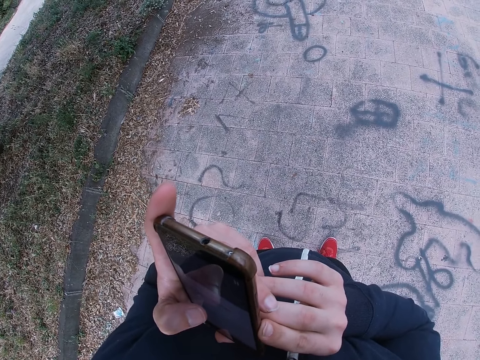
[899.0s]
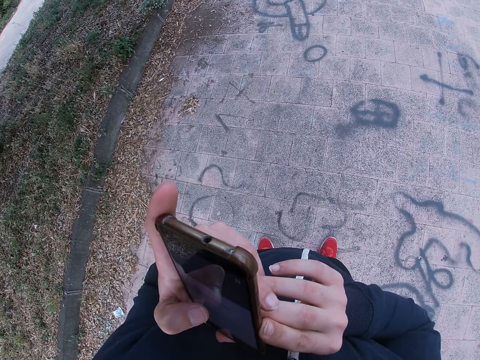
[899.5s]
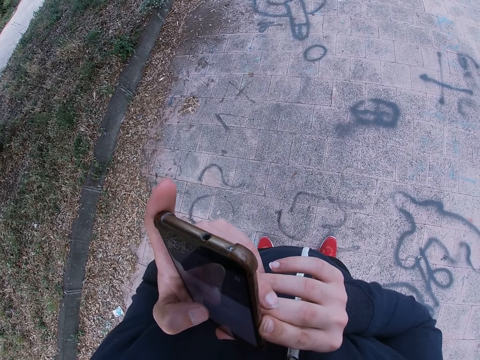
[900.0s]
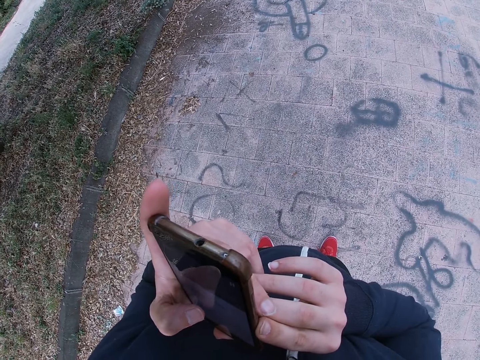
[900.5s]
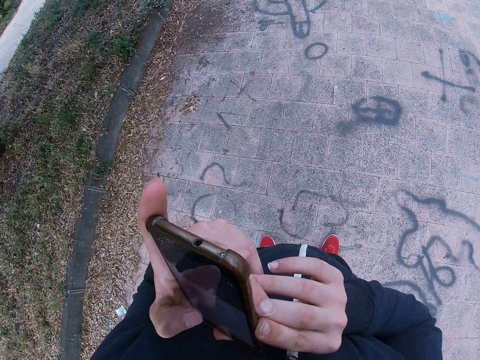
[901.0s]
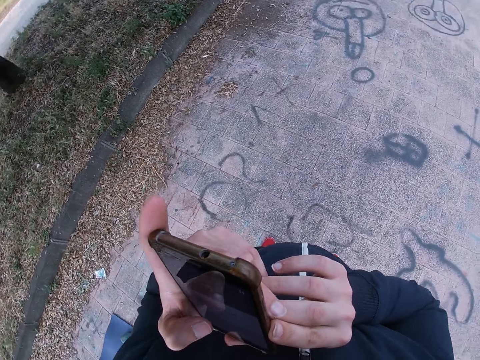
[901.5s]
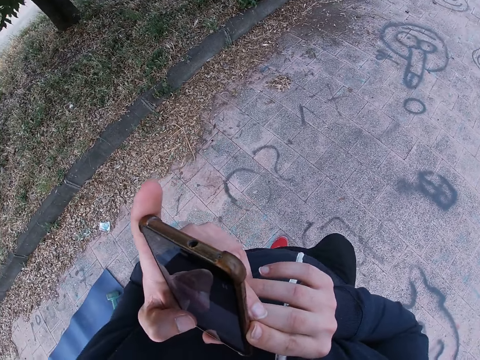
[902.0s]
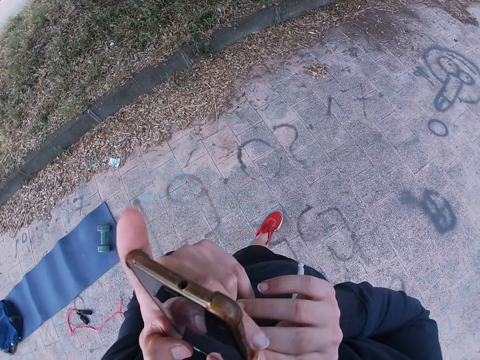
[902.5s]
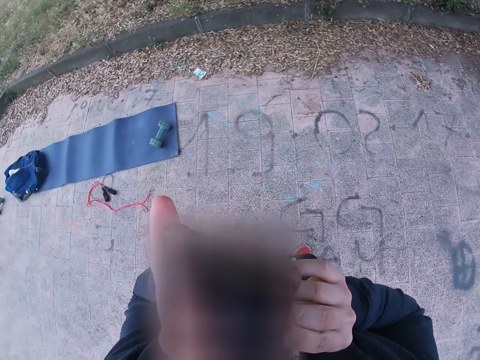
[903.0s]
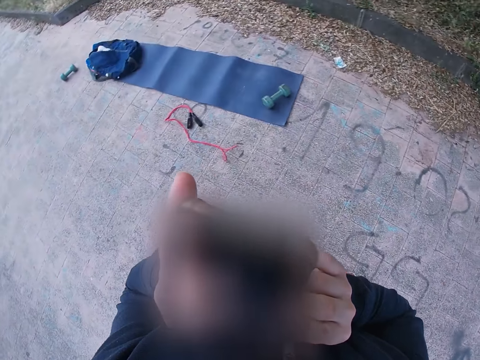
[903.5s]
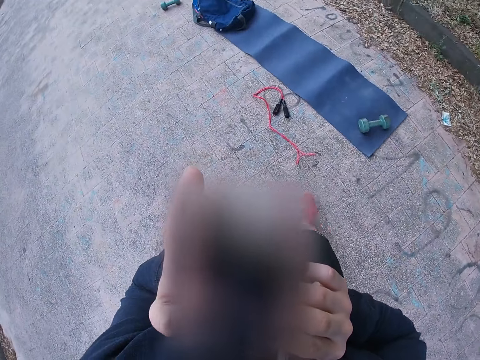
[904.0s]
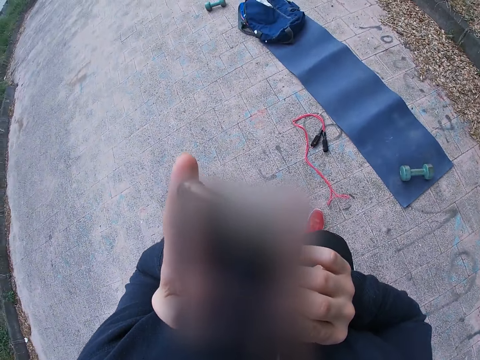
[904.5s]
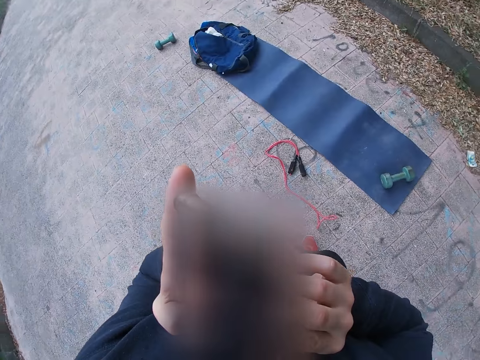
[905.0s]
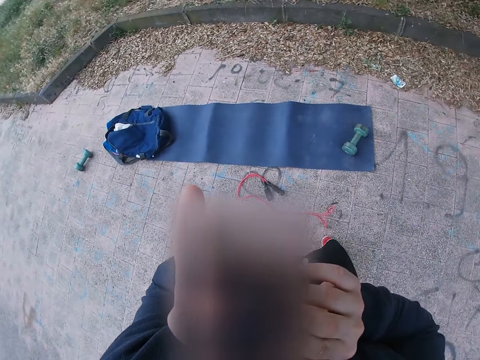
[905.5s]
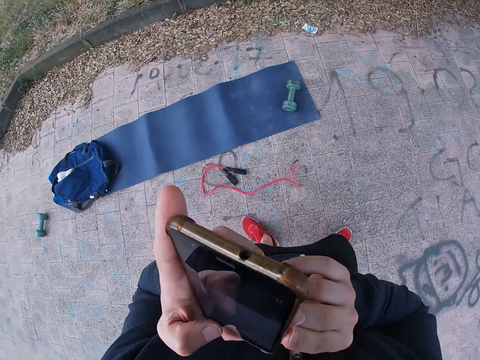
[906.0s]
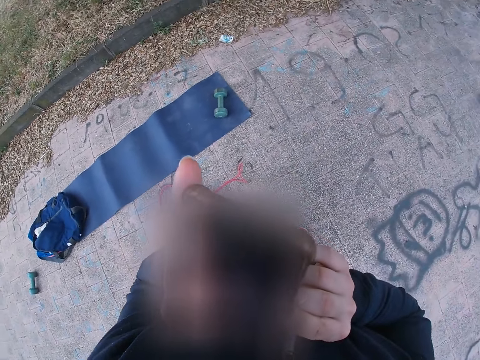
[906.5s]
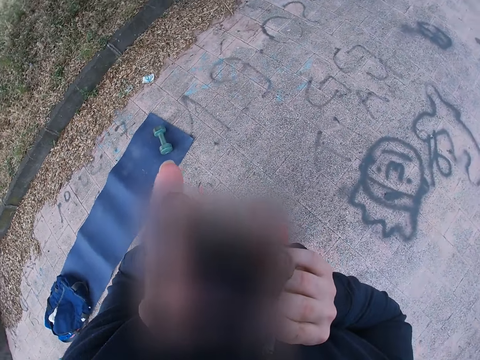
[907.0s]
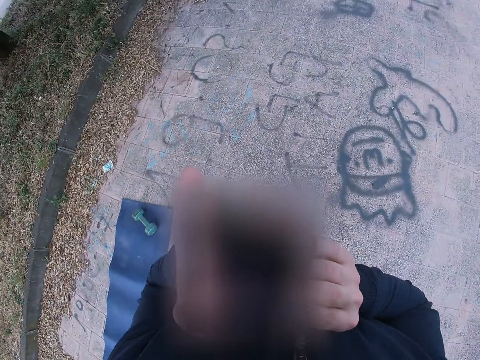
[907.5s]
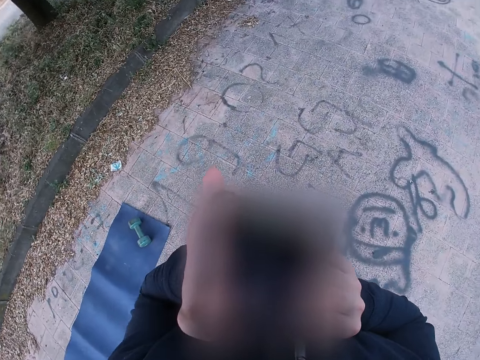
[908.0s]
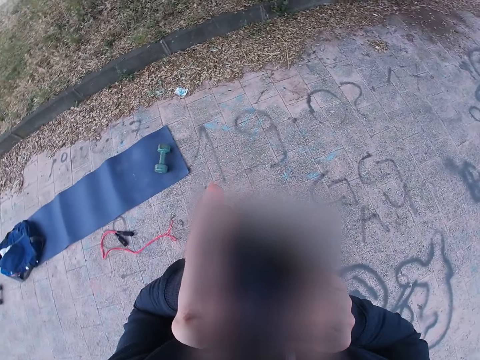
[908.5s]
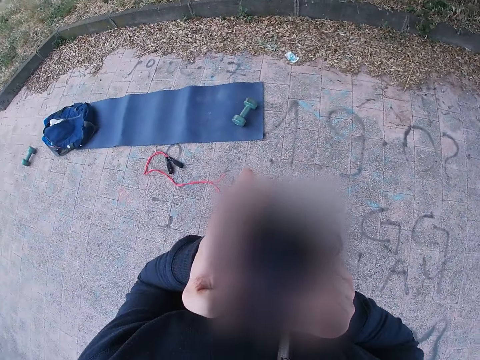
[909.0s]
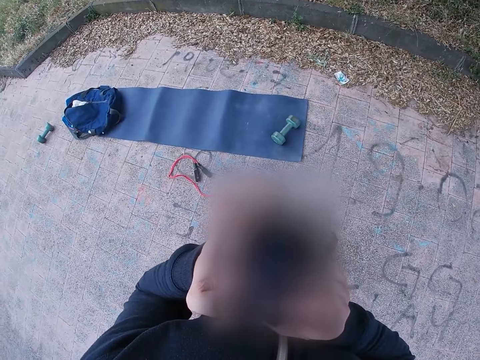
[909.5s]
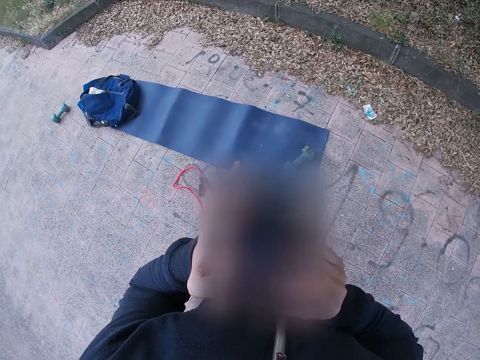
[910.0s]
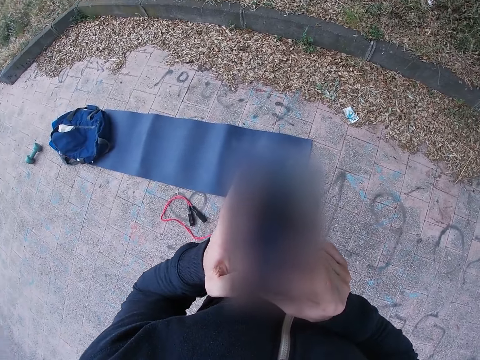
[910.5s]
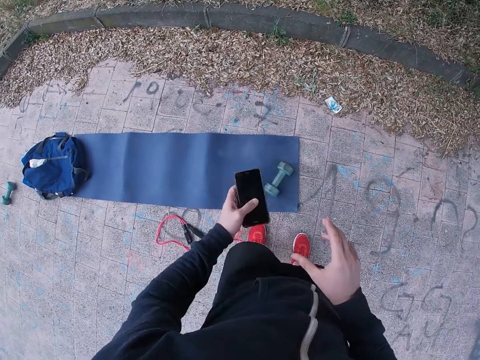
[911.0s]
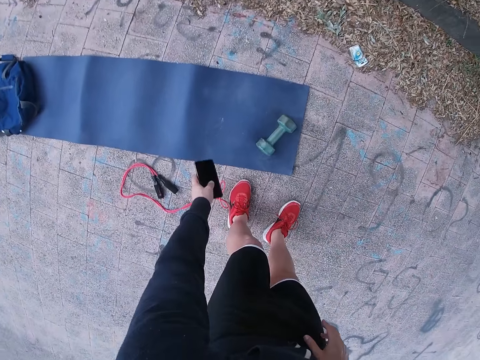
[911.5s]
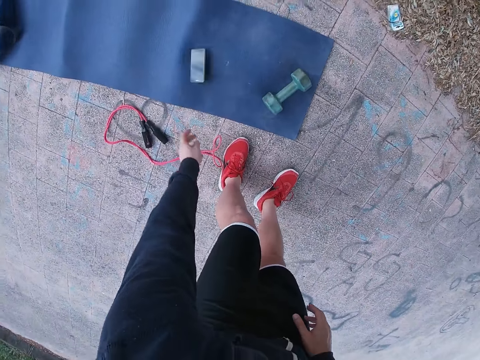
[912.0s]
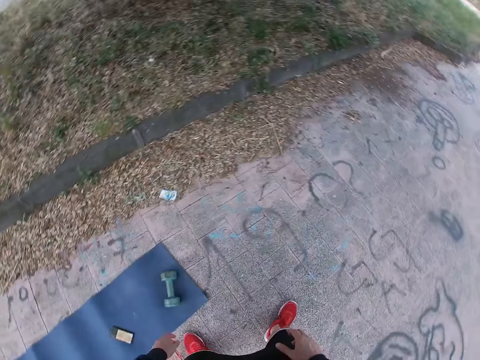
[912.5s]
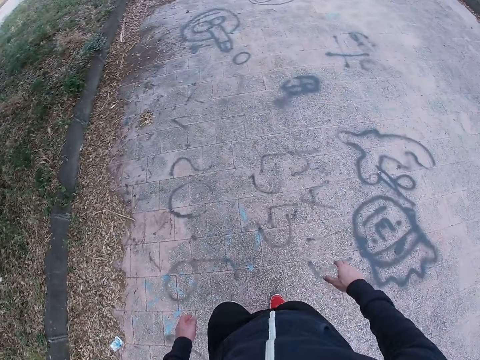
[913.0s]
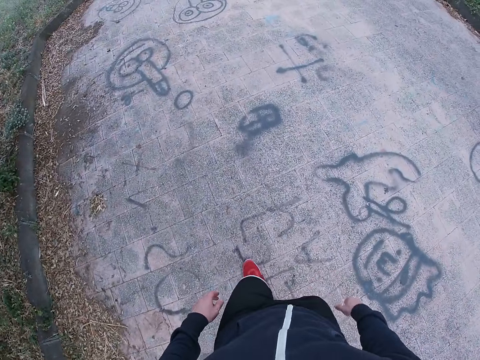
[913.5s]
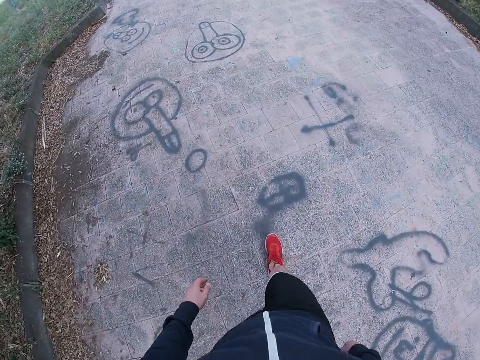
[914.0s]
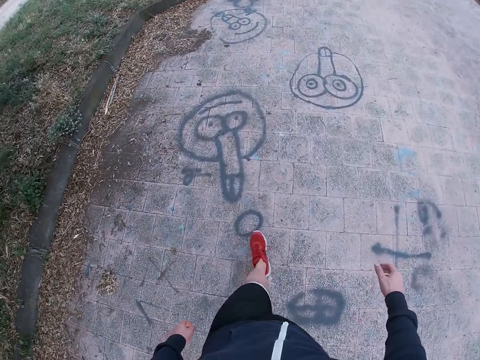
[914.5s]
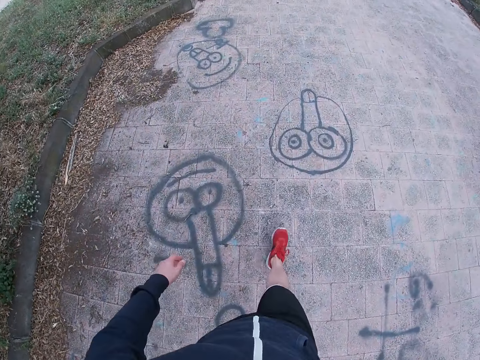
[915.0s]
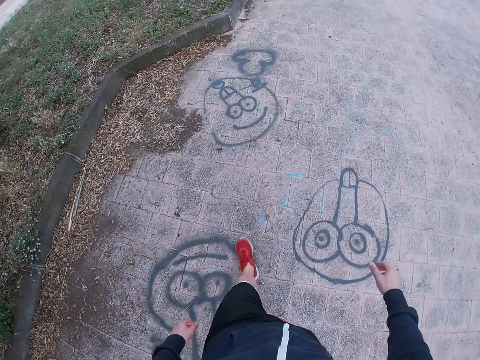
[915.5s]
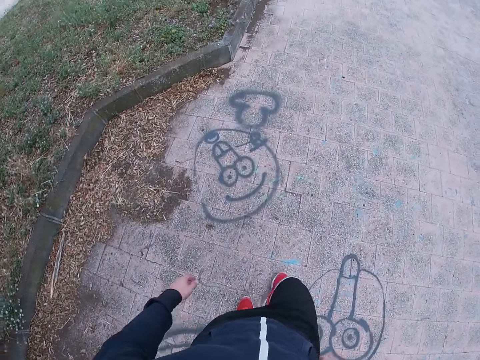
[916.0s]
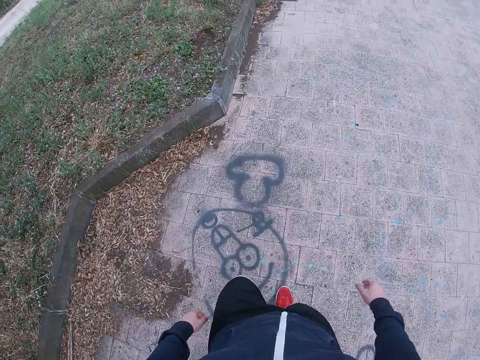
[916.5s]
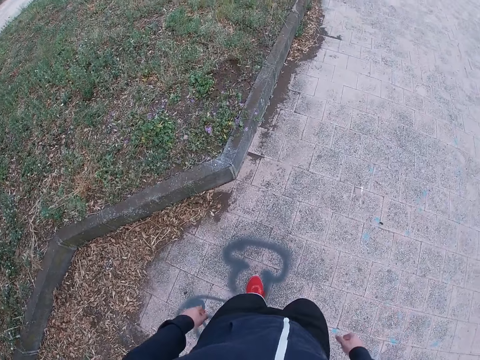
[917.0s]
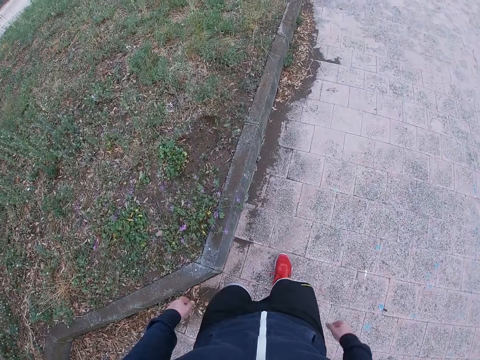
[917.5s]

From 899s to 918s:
The camera wearer taps the phone. He taps the phone again. He moves around. He moves around again. He drops his phone on the yoga mat. He walks towards the post.

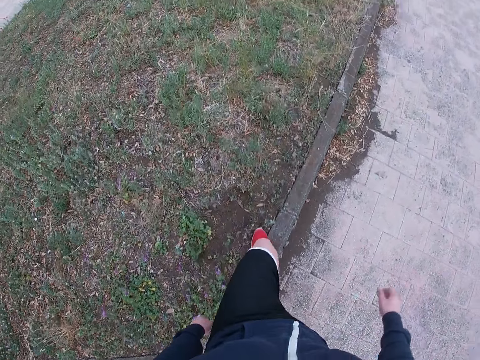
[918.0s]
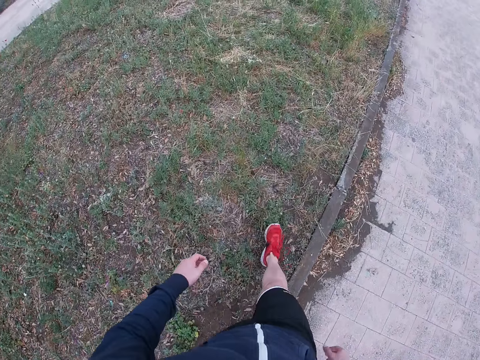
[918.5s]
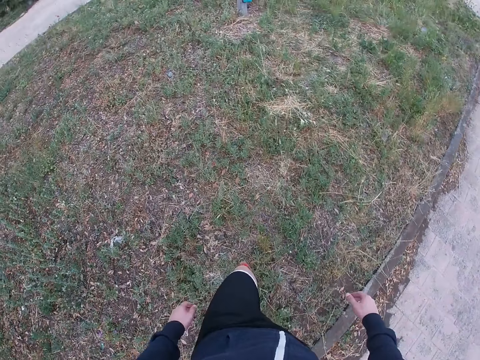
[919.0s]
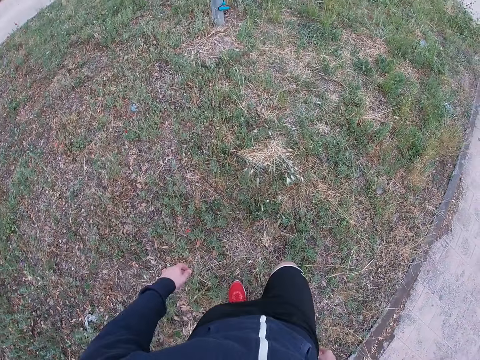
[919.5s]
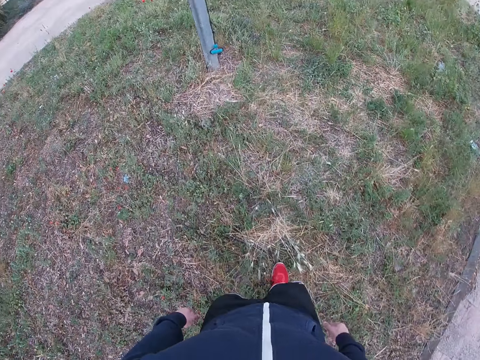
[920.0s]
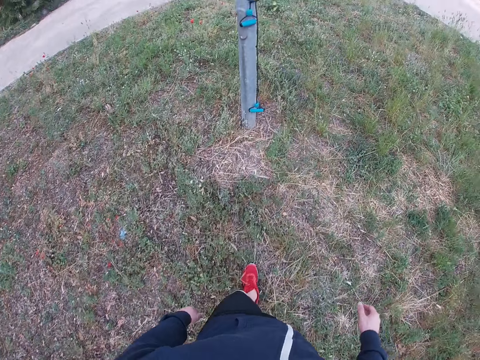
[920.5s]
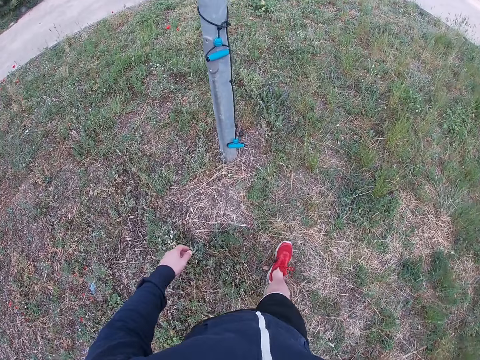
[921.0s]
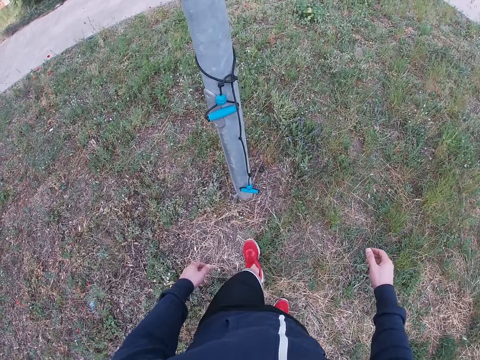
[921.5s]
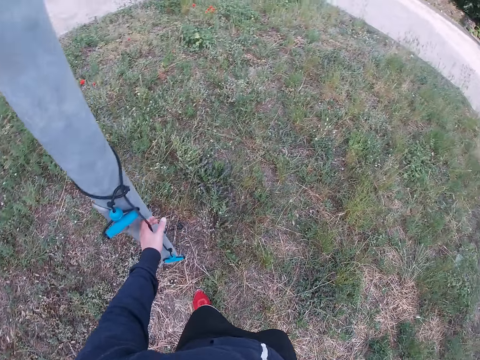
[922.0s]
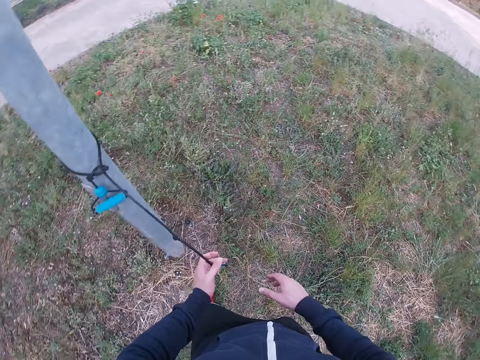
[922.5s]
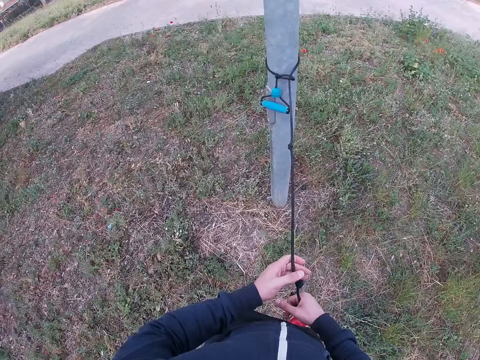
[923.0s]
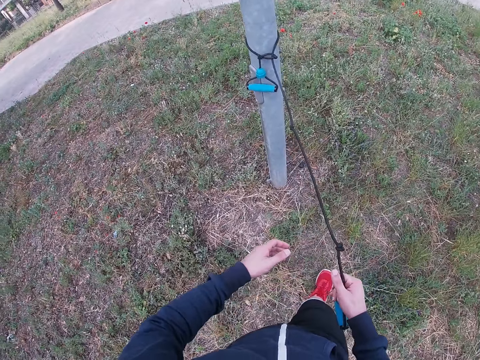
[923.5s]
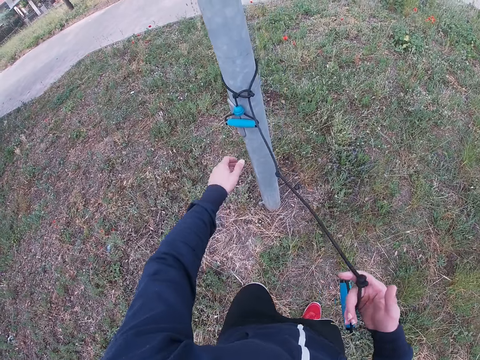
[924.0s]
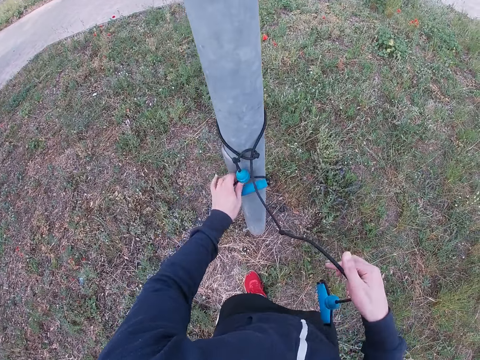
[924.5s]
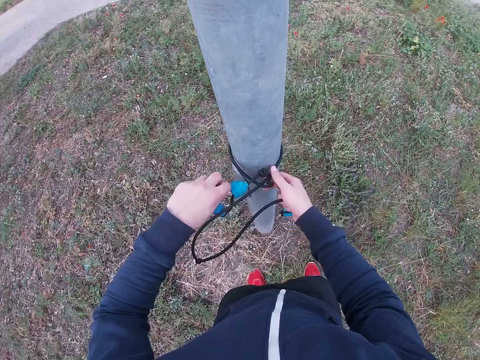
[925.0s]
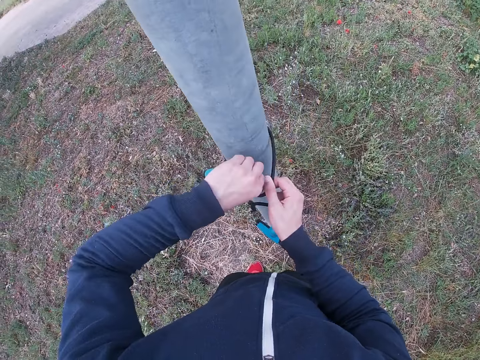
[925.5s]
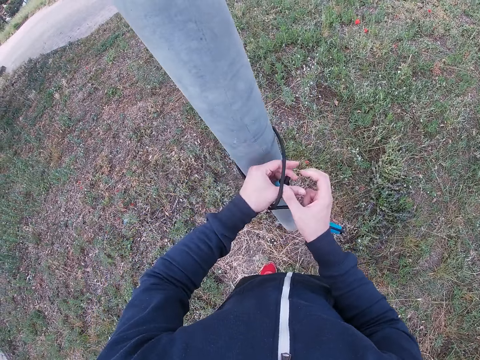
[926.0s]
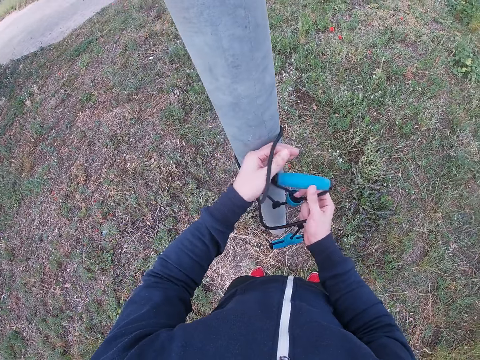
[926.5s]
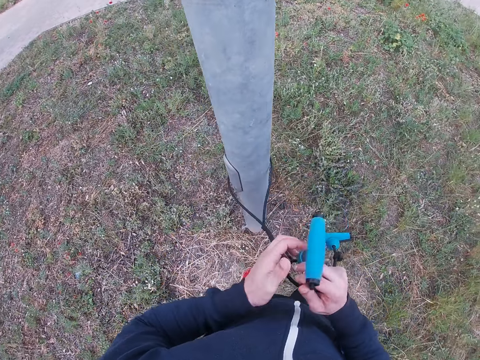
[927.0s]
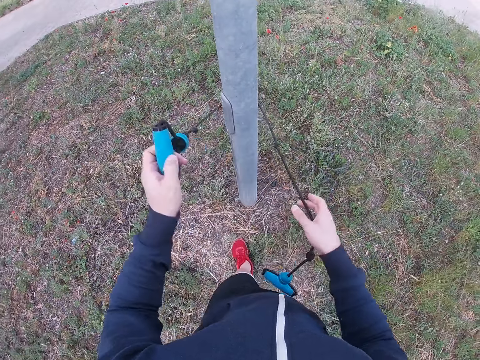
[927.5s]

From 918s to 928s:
The camera wearer holds the pull rope. They pull the resistance band. They untie the resistance band from the pole.
